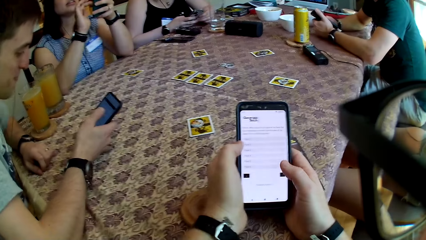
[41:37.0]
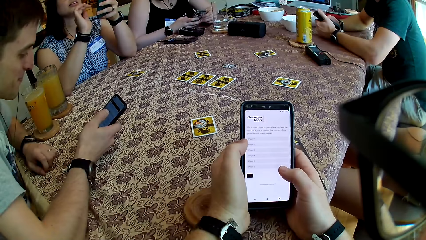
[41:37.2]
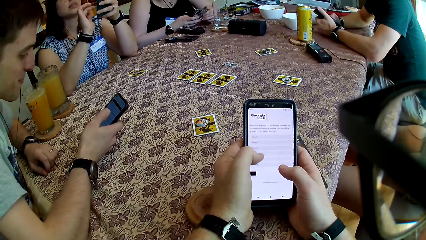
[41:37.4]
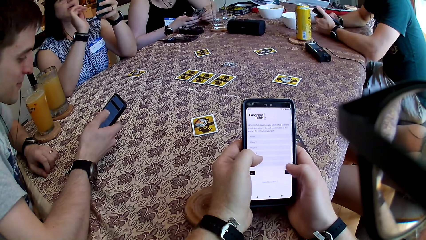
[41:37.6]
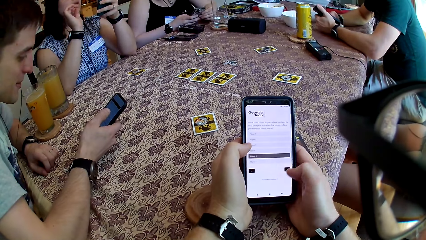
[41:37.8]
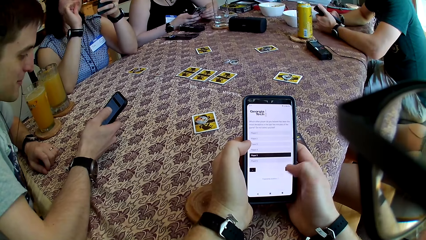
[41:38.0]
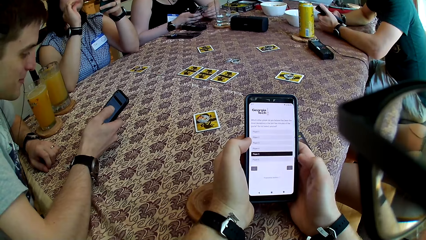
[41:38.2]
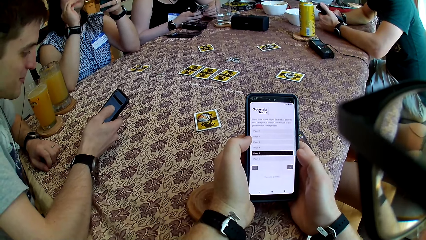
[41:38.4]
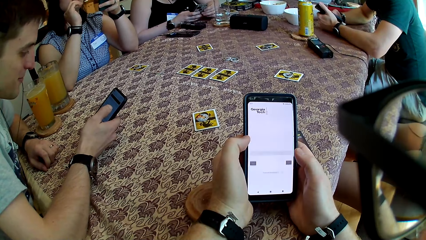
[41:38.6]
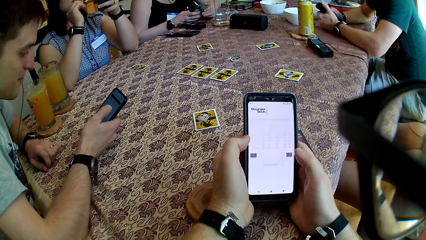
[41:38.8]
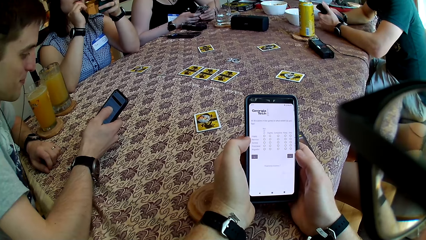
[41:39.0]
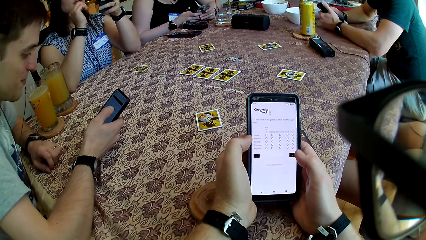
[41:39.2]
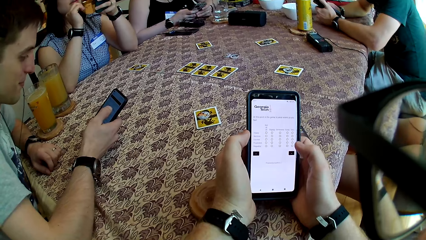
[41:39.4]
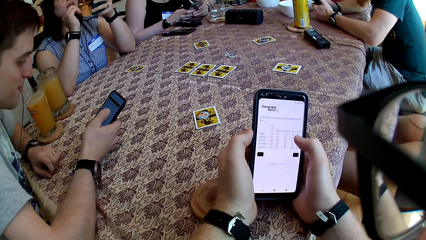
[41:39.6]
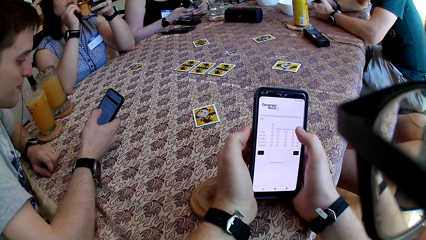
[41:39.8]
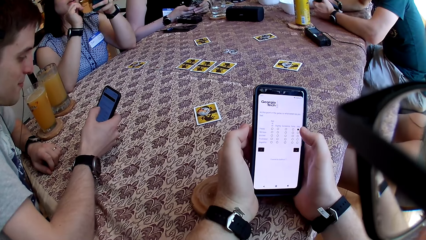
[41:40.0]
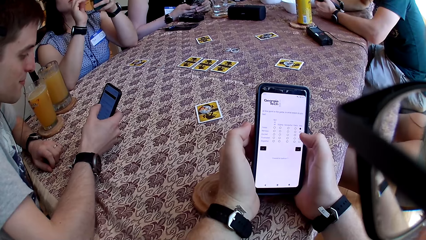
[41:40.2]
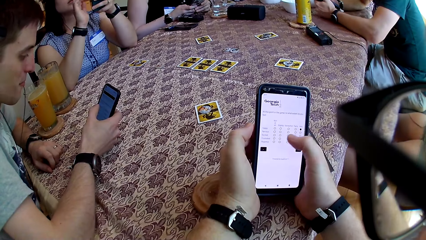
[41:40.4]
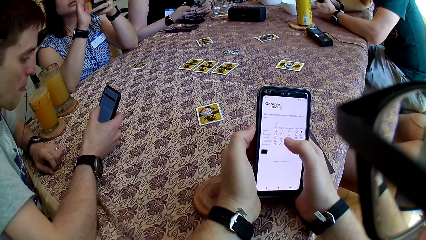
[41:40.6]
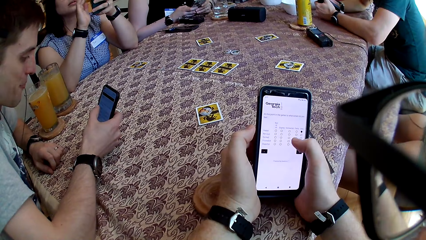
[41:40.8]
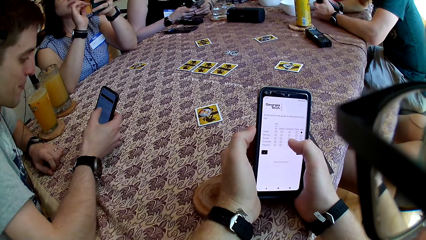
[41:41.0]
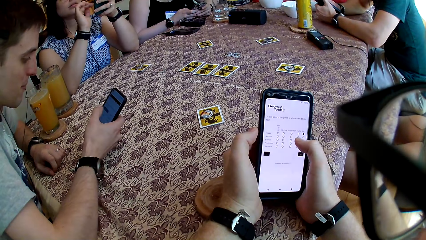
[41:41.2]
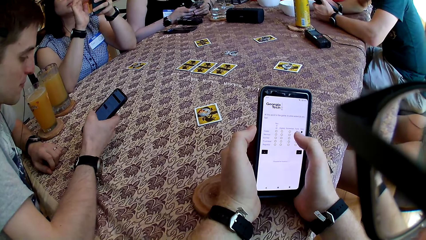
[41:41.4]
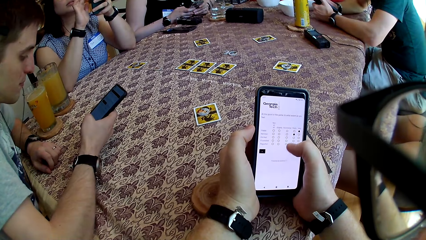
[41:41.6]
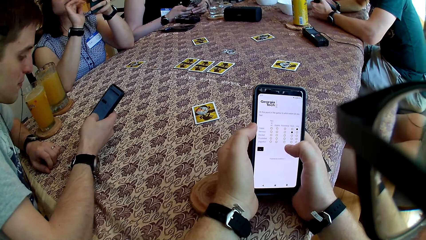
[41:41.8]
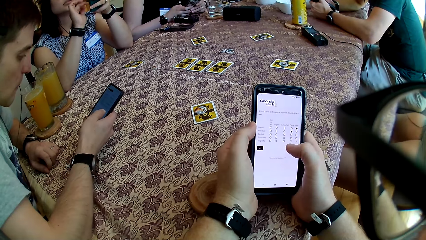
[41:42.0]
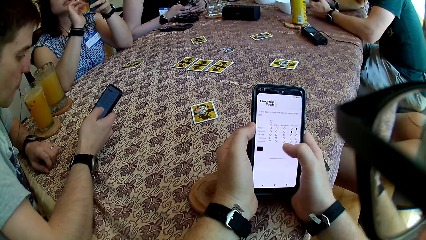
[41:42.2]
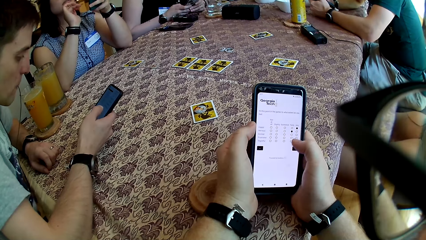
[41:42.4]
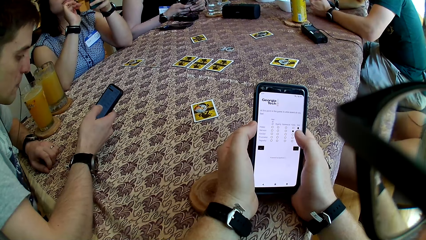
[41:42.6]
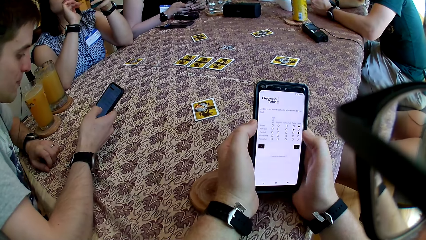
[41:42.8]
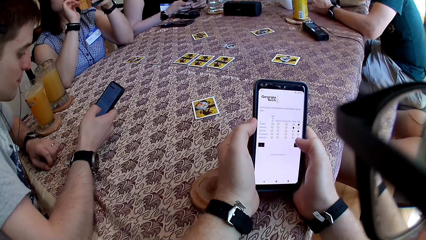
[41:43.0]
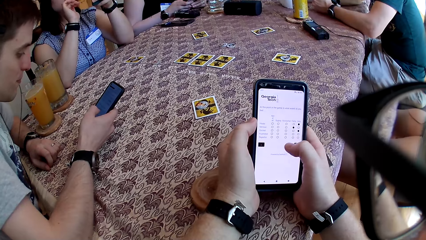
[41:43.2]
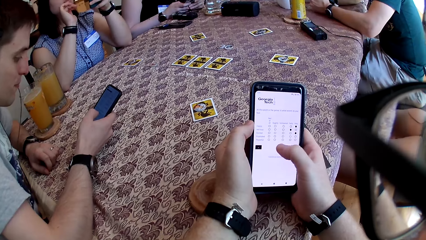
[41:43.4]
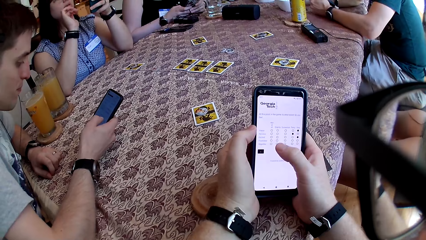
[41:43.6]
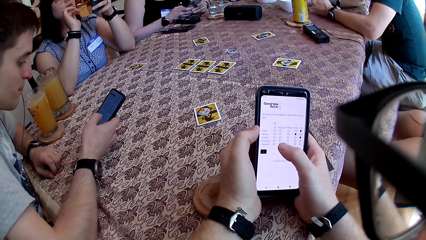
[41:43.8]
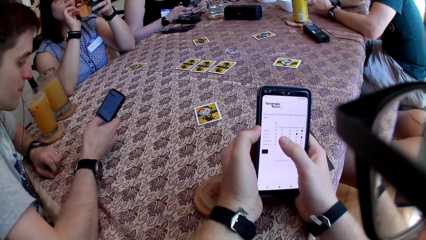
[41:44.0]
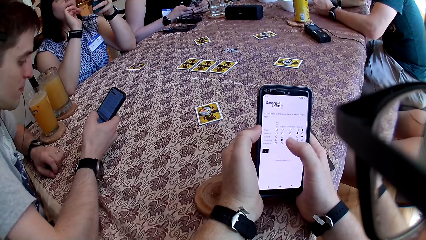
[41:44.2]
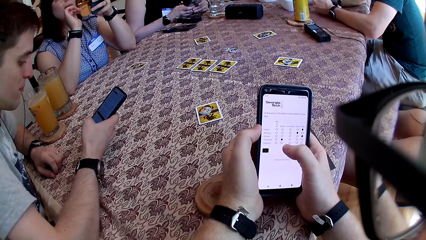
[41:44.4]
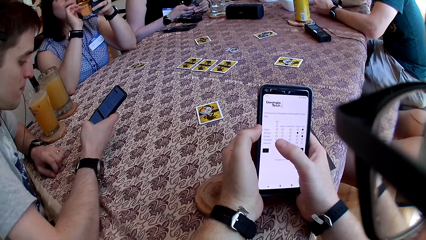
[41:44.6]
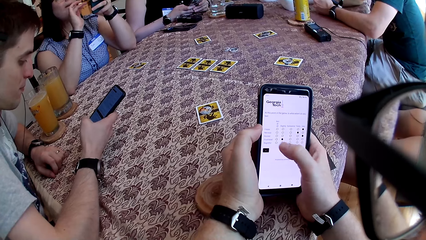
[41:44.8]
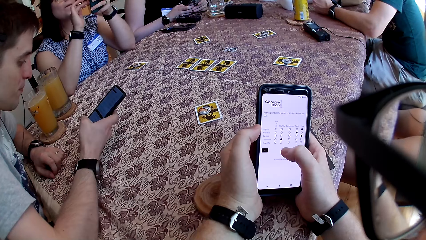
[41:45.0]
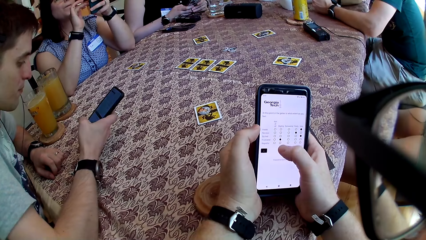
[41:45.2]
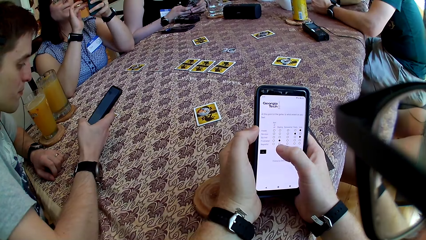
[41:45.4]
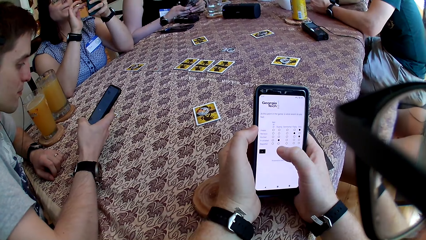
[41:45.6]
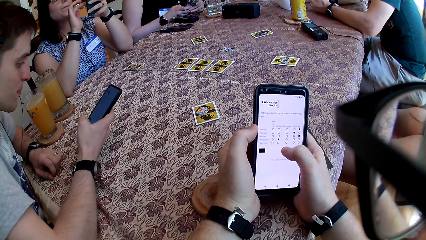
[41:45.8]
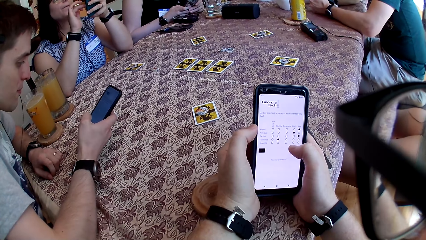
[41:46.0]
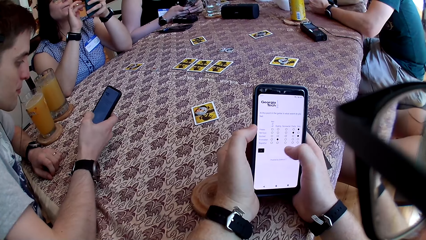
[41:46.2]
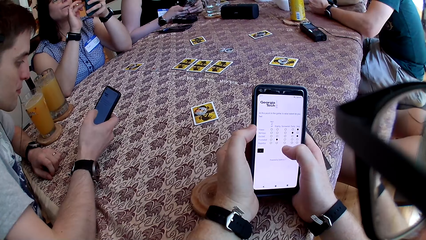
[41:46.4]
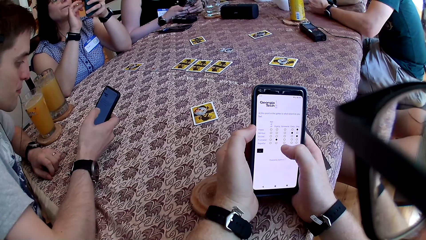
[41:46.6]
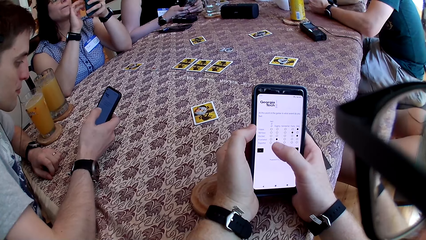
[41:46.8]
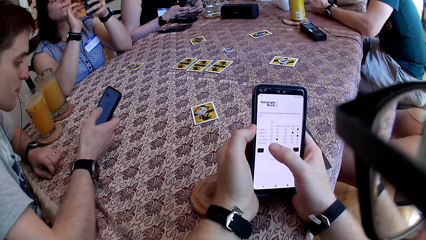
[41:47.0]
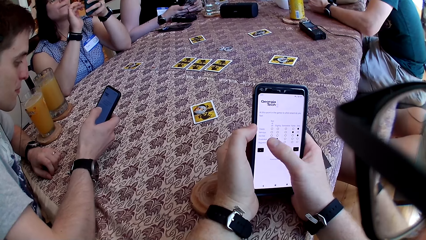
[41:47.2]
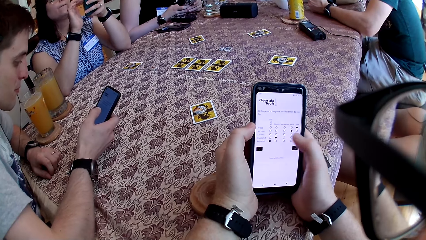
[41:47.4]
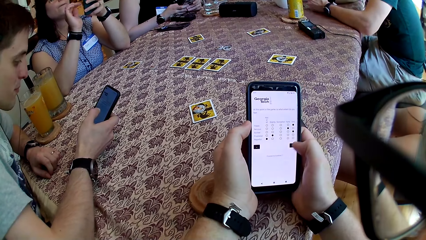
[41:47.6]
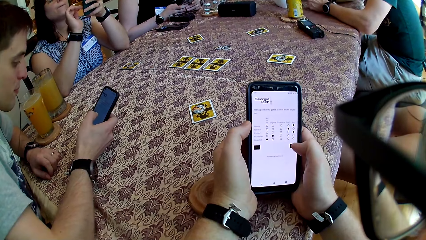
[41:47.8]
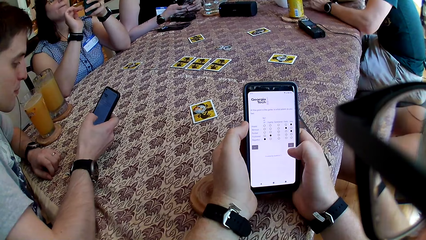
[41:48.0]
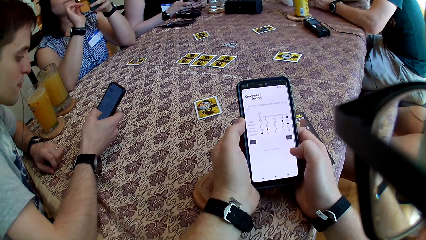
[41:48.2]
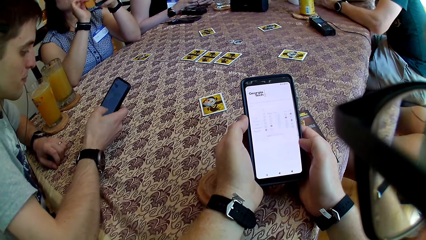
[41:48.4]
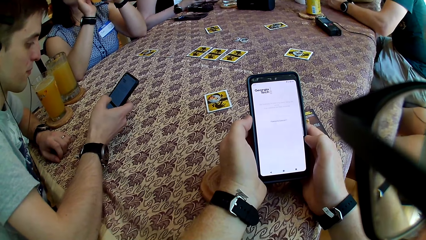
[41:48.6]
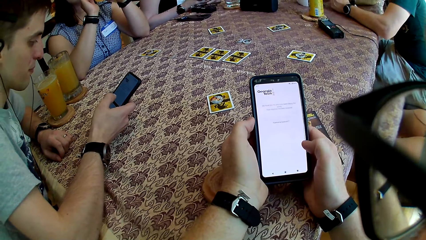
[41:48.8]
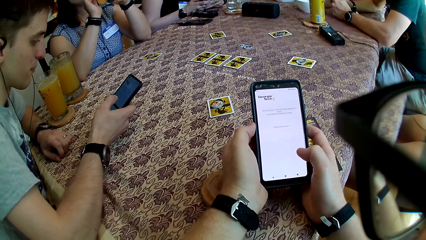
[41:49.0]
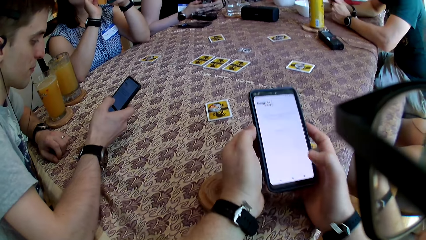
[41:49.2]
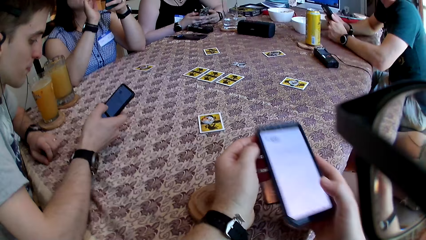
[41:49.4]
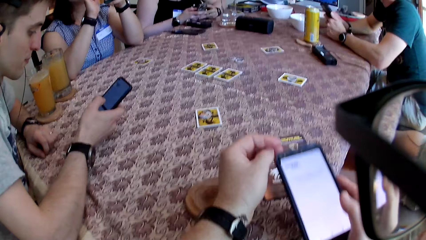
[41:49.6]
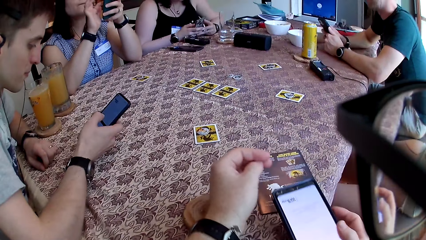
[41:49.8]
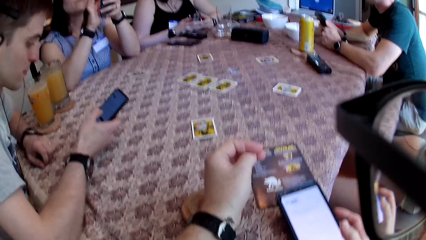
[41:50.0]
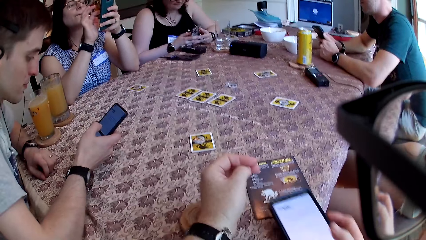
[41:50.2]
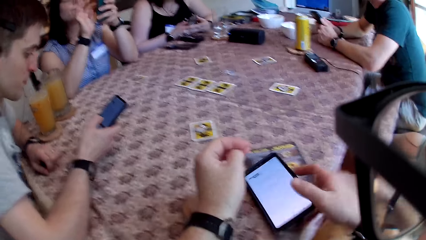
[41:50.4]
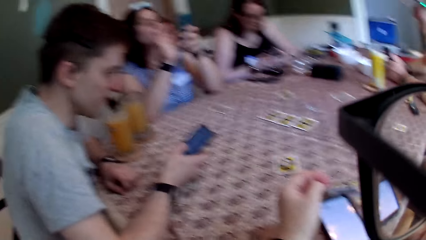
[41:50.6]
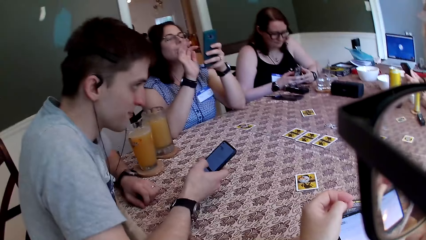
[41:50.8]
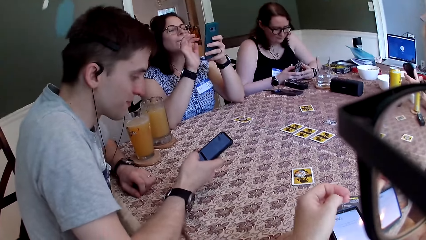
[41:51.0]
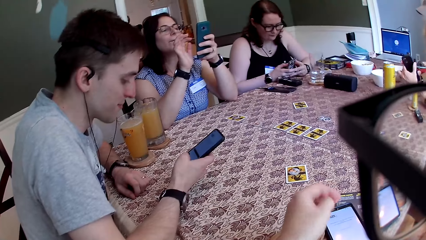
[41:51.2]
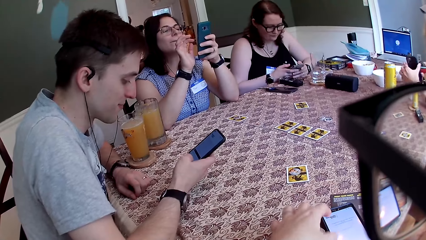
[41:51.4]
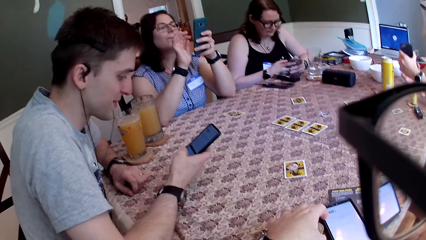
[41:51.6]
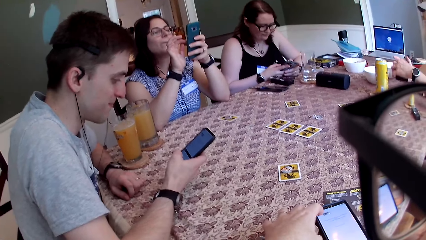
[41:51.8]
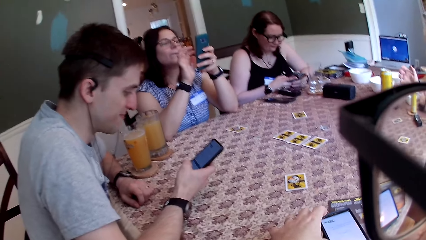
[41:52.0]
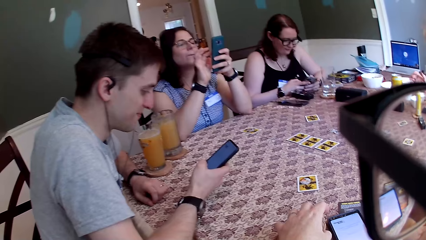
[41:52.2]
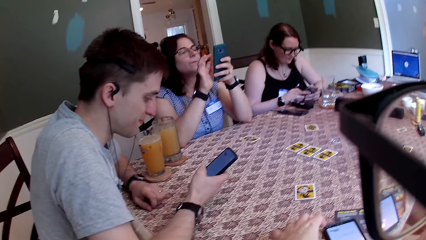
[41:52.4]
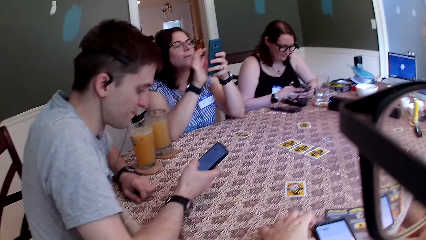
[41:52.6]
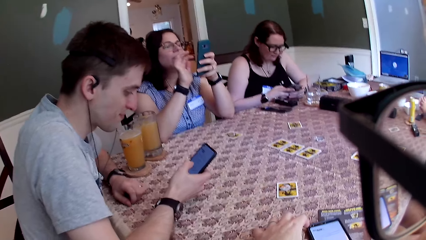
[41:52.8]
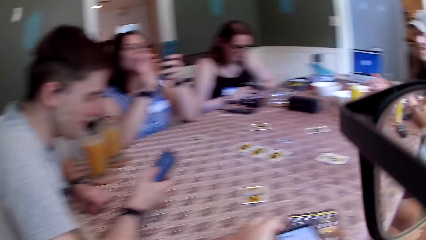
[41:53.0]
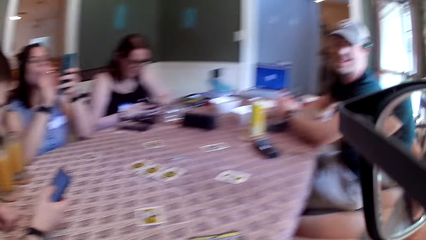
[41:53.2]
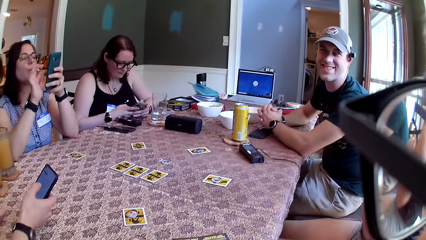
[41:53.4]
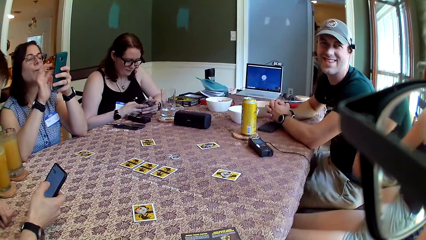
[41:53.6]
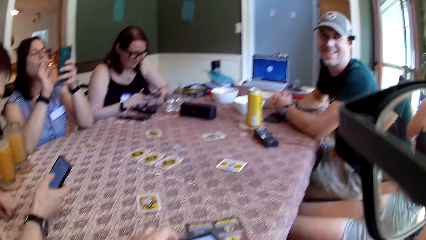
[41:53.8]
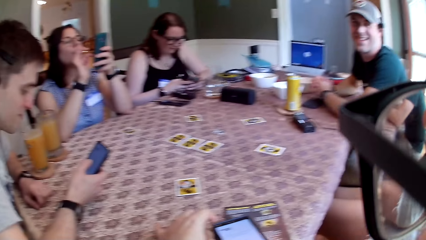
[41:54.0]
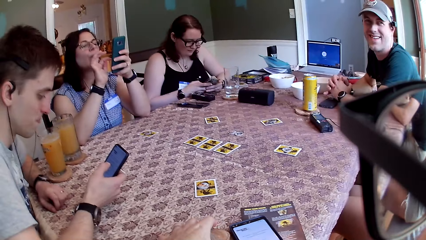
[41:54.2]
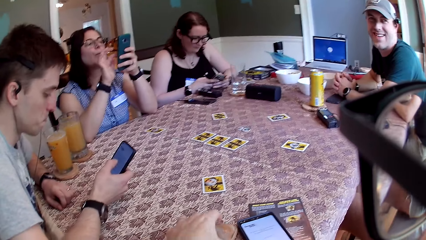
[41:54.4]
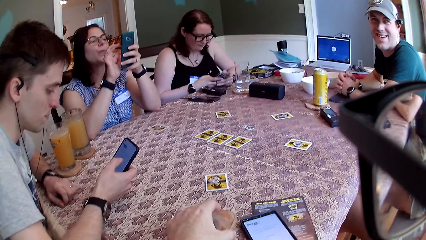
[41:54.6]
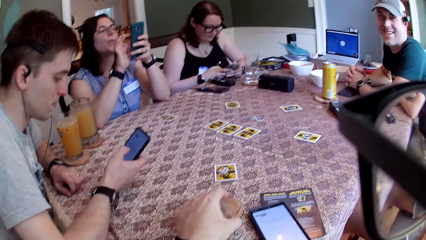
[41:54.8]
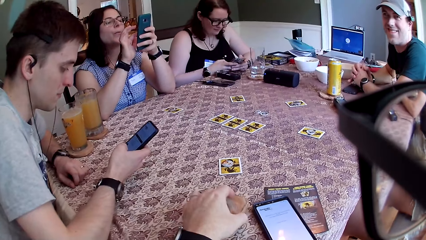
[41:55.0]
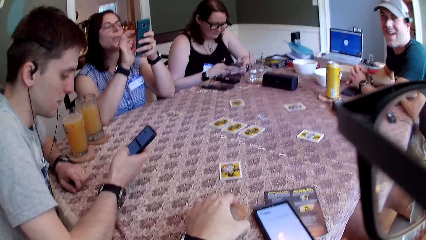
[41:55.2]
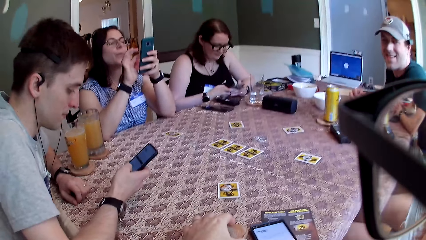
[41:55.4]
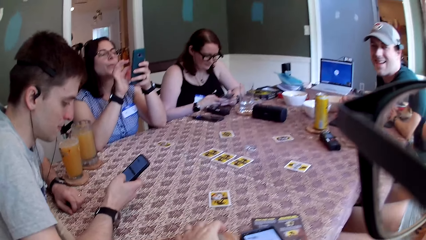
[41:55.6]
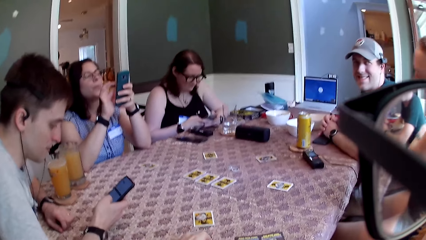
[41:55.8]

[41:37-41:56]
The camera wearer drops the phone on the table with his right hand. He grabs a coaster with his left hand. The man puts the phone on the table. The man converses with the camera wearer. The camera wearer grabs the coaster with his left hand.
